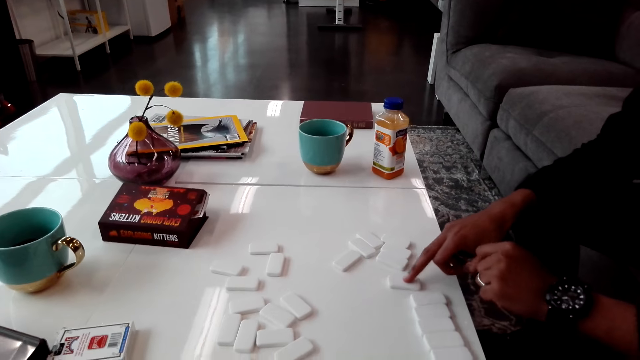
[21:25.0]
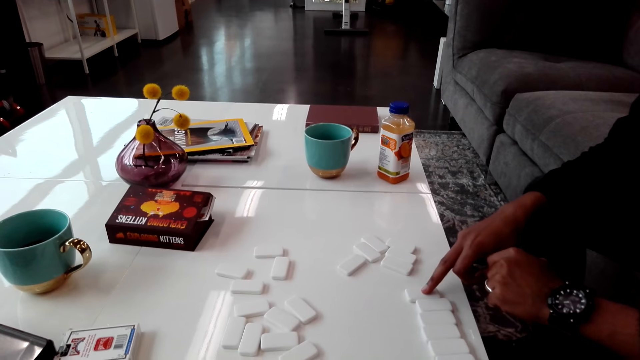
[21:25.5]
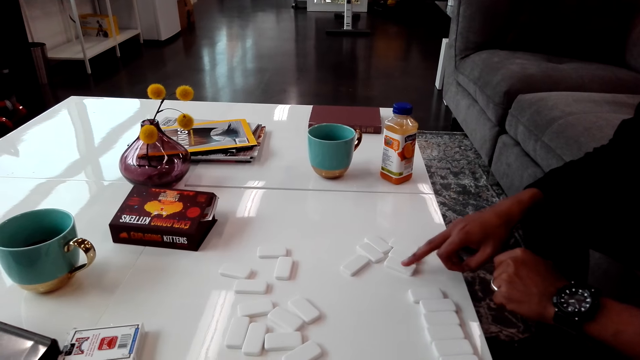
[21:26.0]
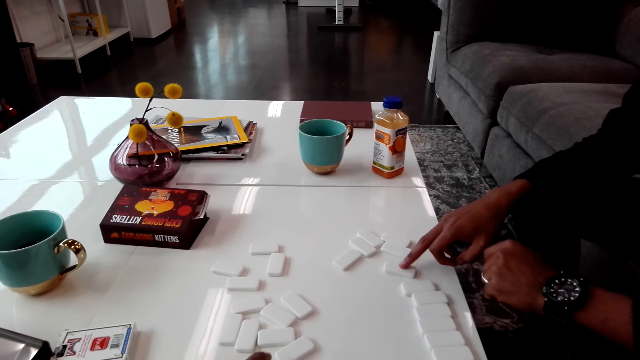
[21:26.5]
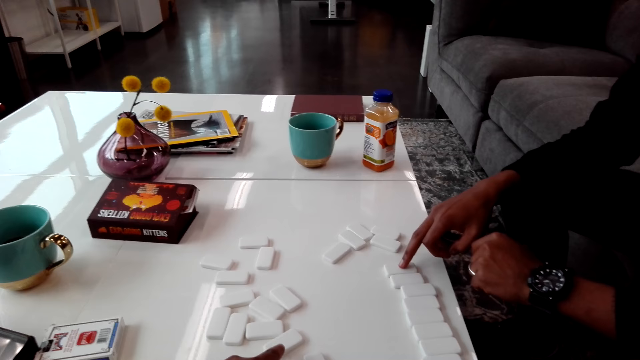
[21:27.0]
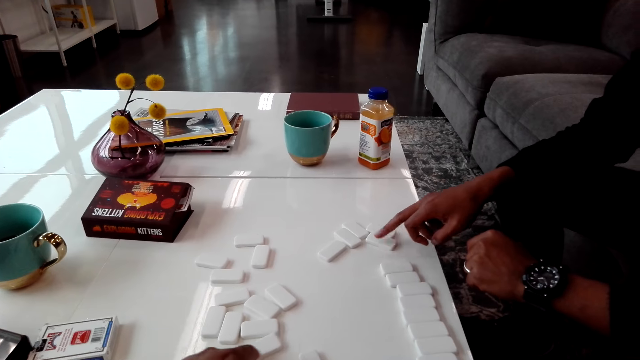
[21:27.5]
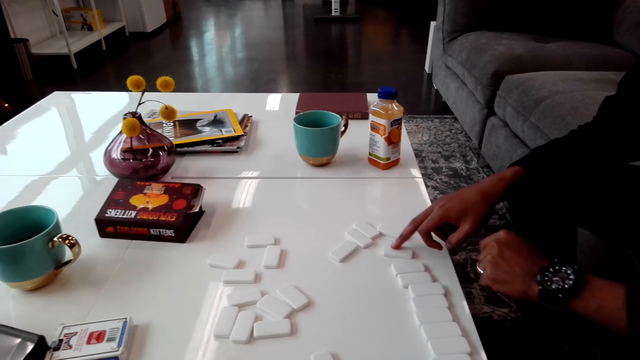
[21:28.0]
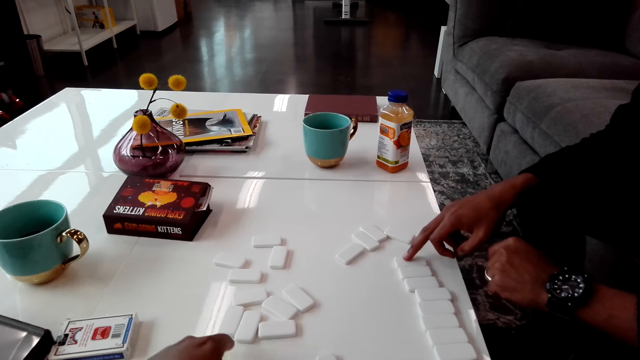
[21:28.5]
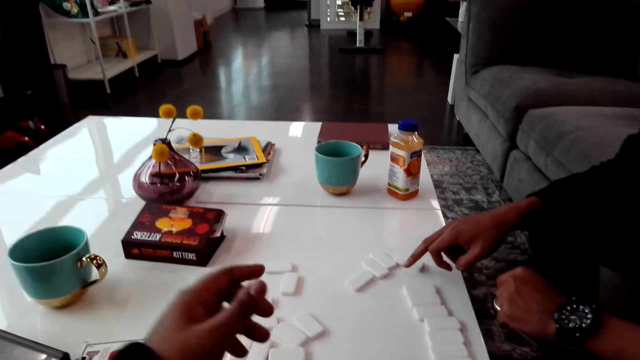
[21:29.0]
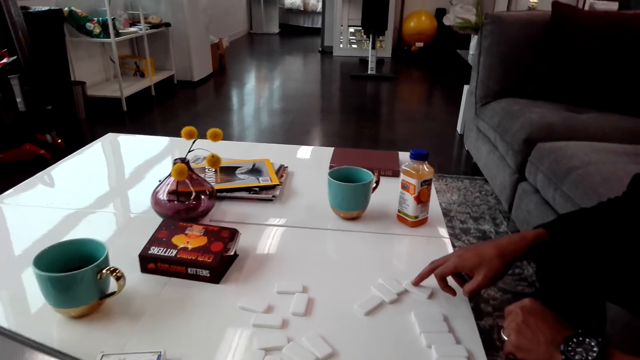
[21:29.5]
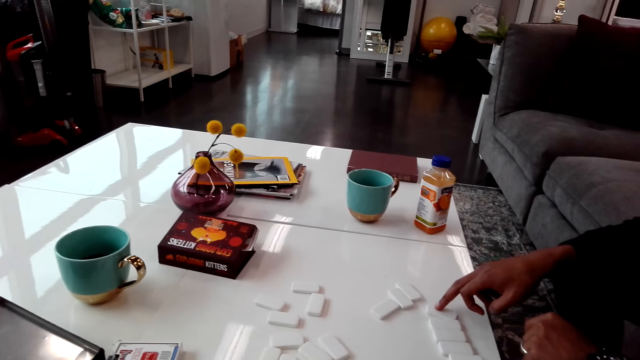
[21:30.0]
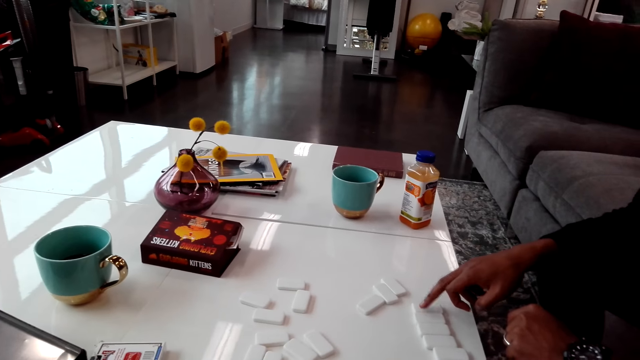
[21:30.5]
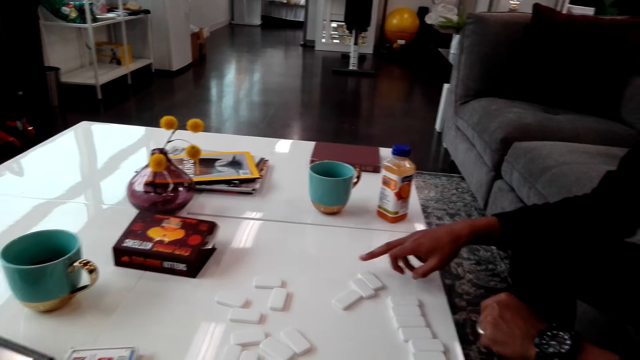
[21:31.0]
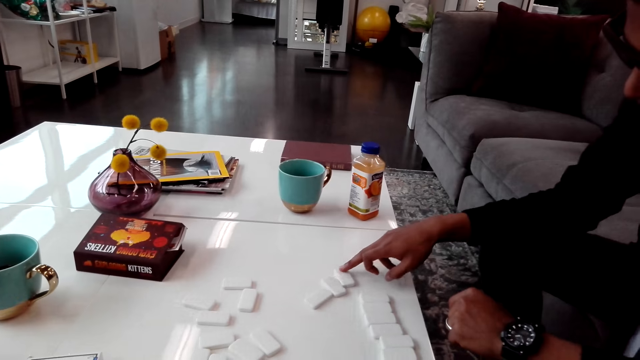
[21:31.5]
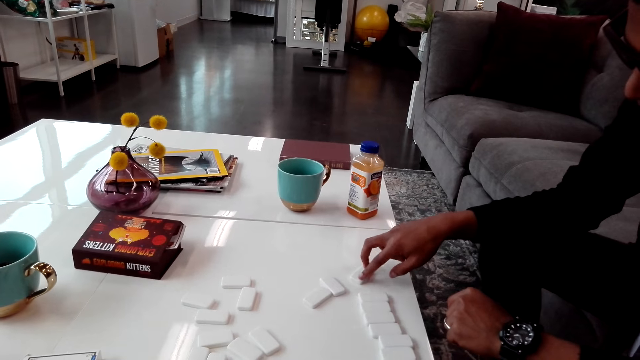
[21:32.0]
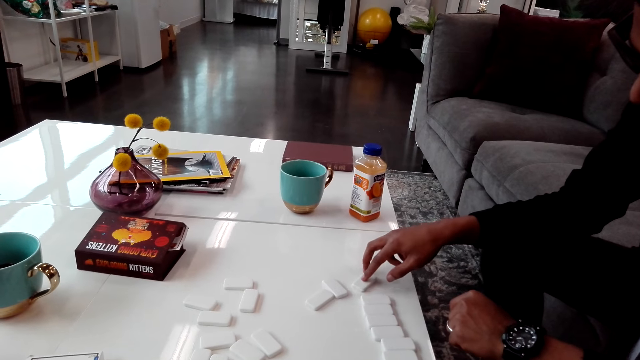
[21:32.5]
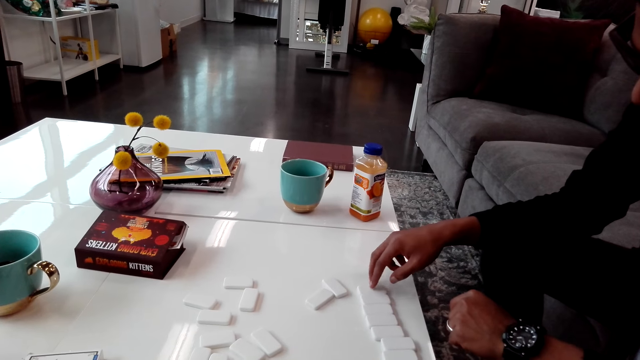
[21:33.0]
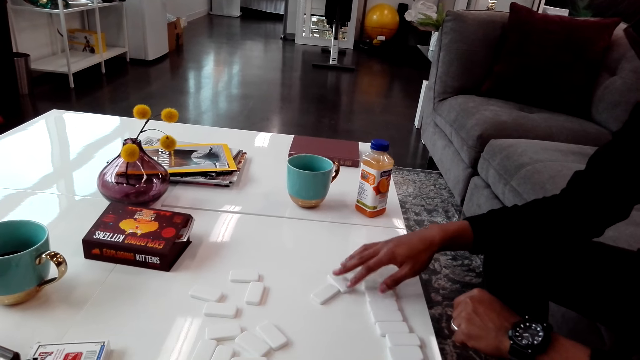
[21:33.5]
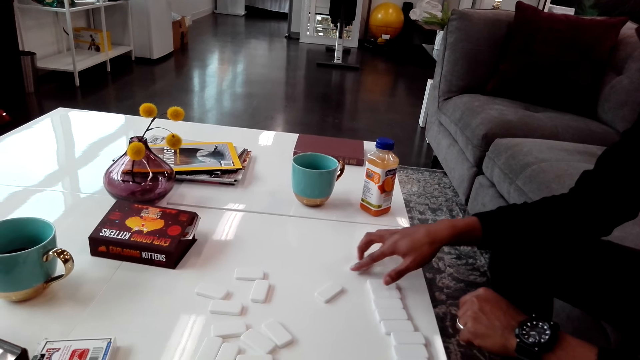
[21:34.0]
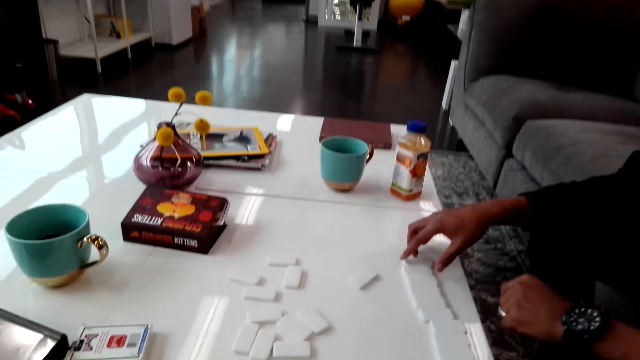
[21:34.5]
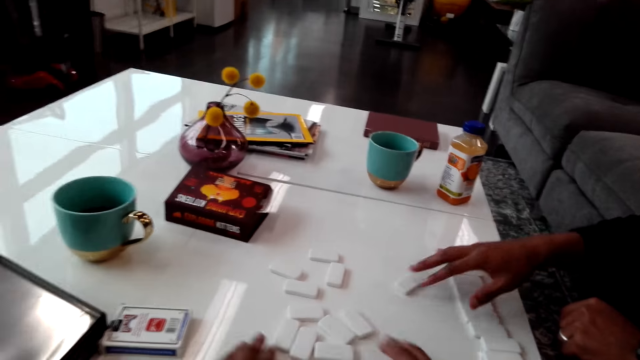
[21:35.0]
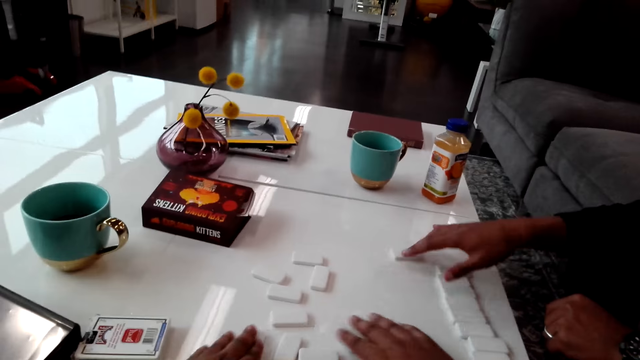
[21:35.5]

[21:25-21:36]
The man plays a dice game. The camera wearer moves the hand. The man moves the dominoes.

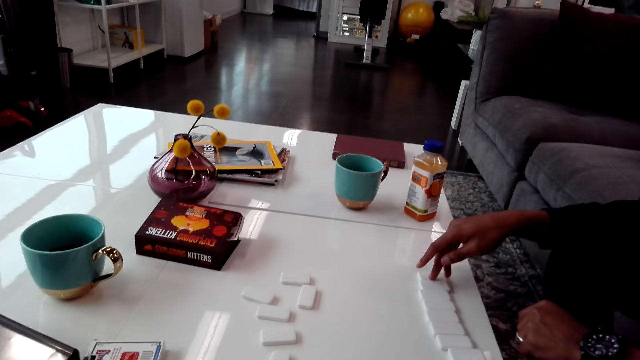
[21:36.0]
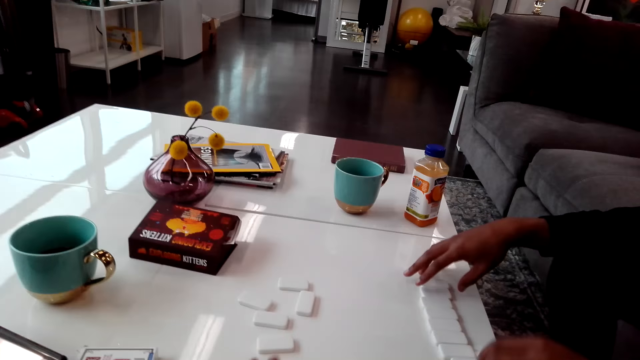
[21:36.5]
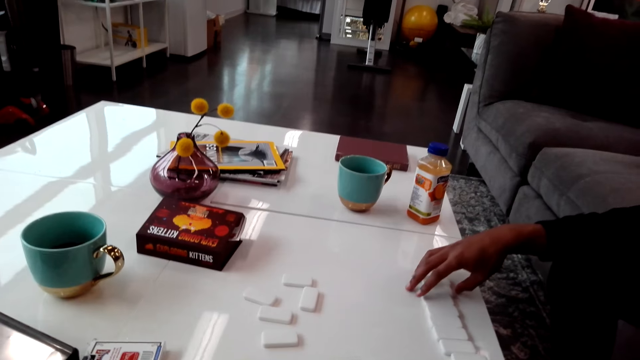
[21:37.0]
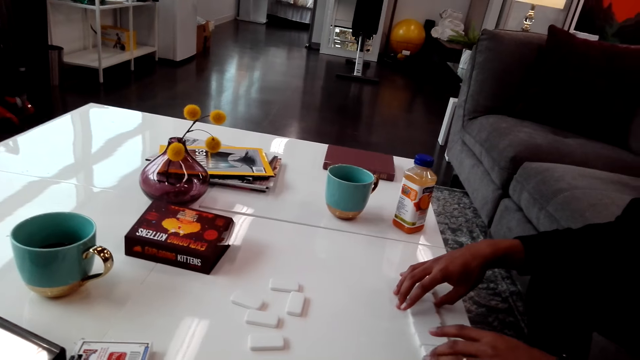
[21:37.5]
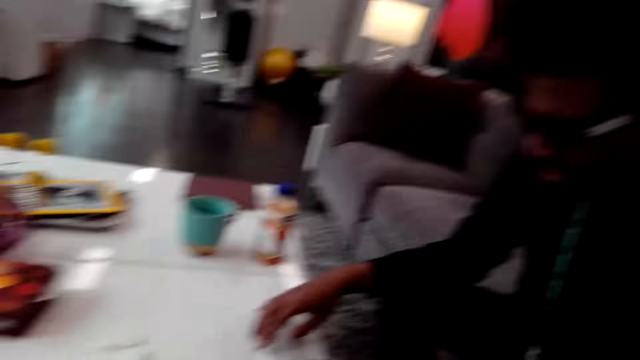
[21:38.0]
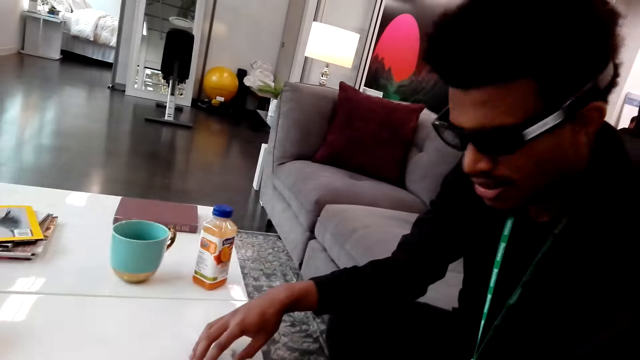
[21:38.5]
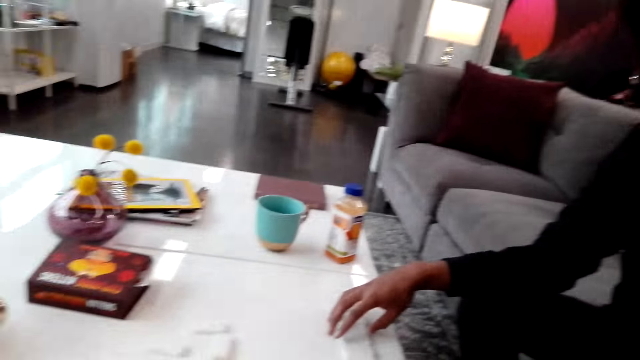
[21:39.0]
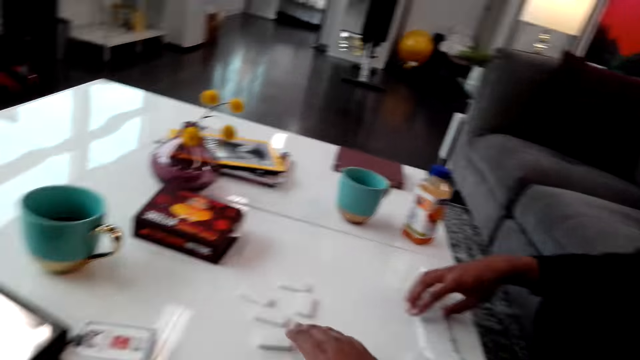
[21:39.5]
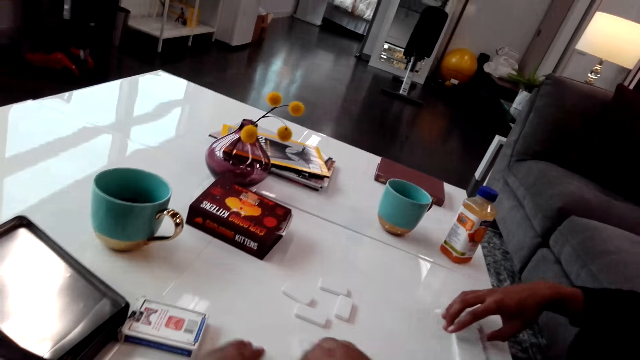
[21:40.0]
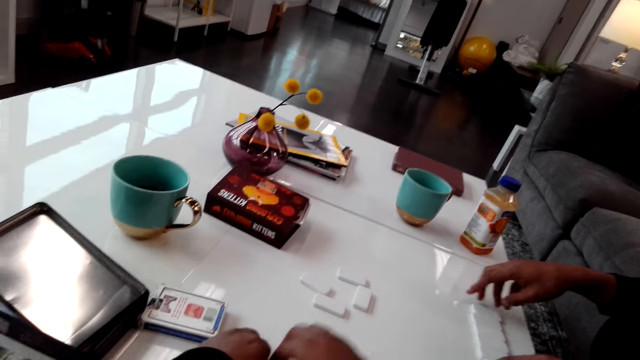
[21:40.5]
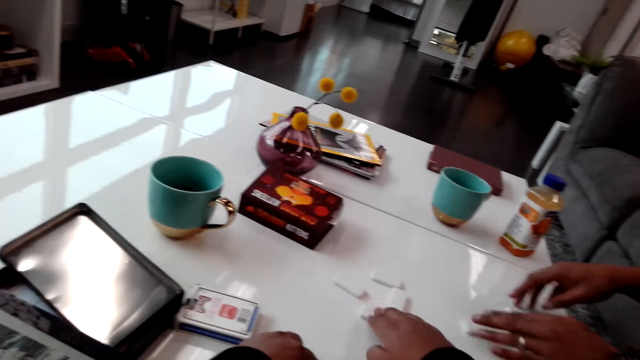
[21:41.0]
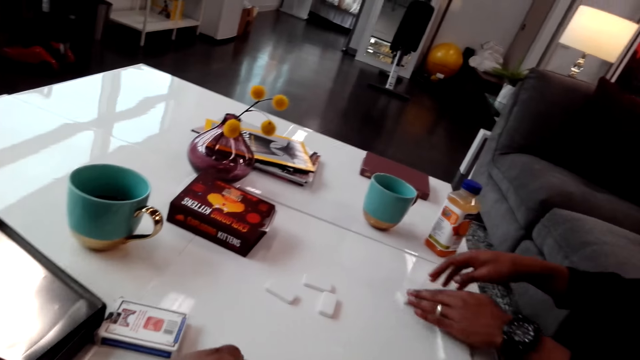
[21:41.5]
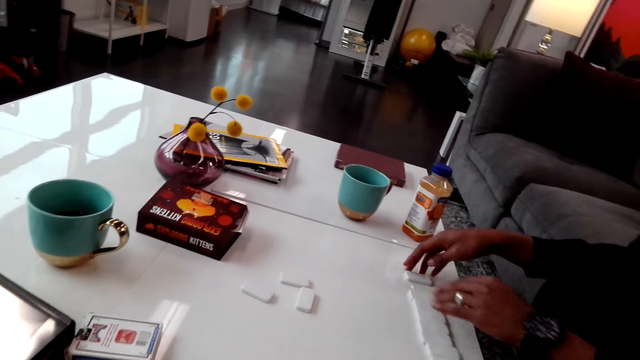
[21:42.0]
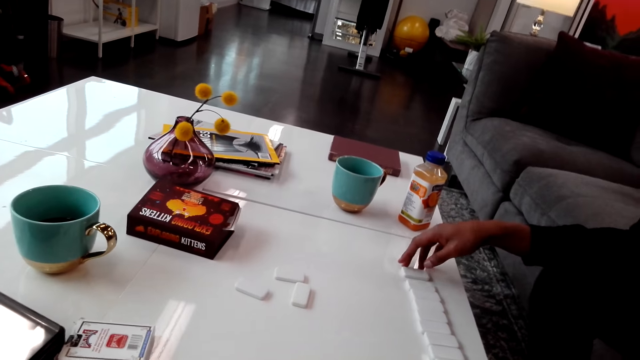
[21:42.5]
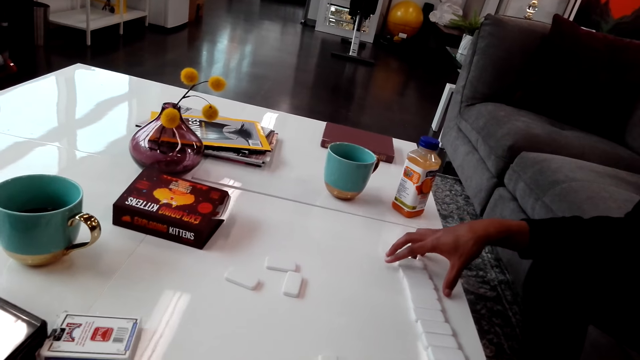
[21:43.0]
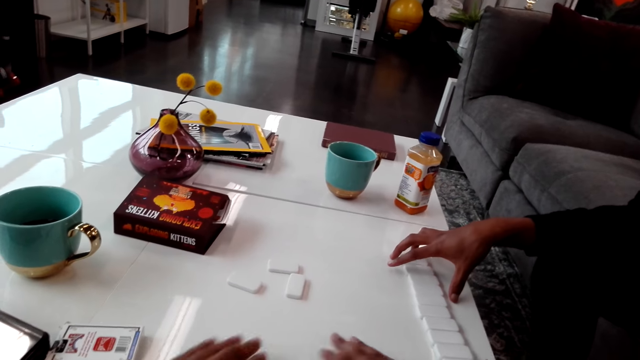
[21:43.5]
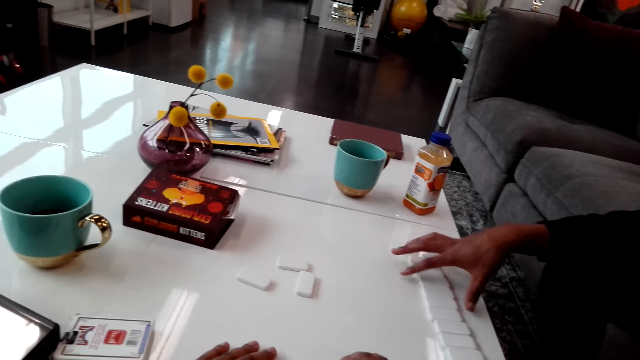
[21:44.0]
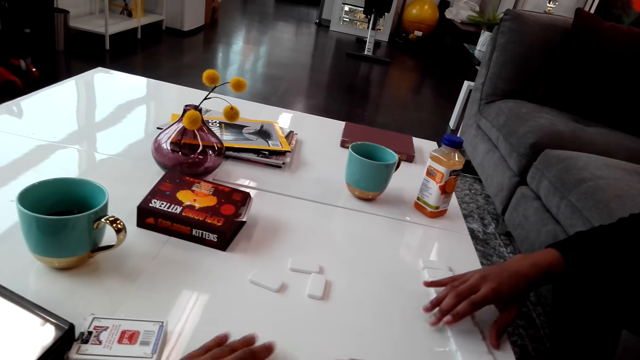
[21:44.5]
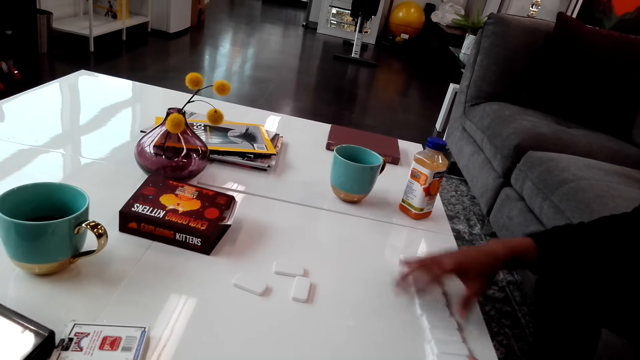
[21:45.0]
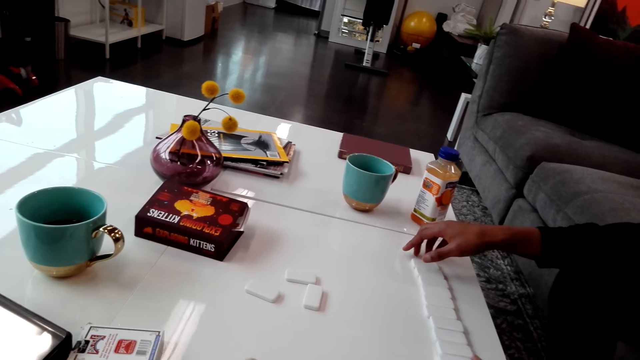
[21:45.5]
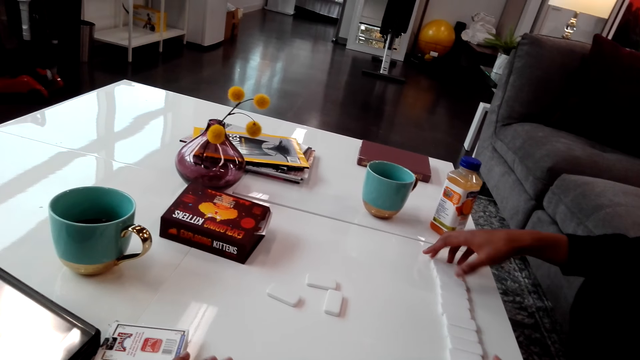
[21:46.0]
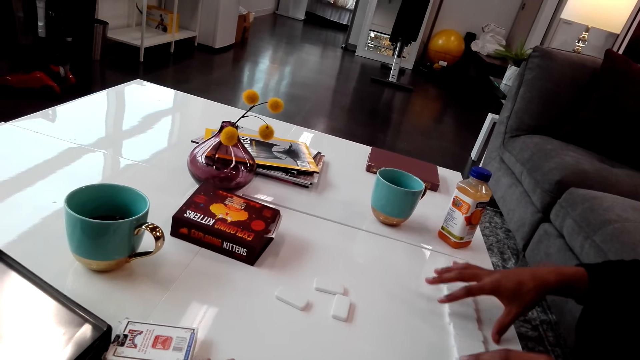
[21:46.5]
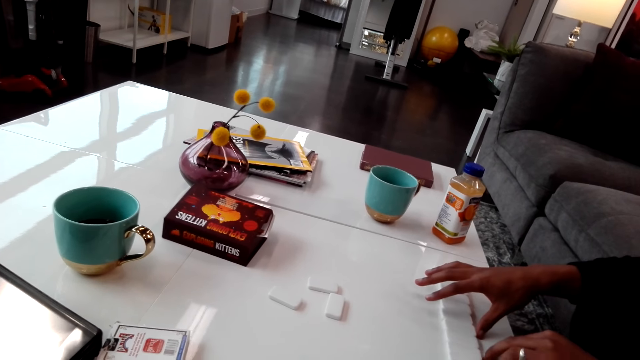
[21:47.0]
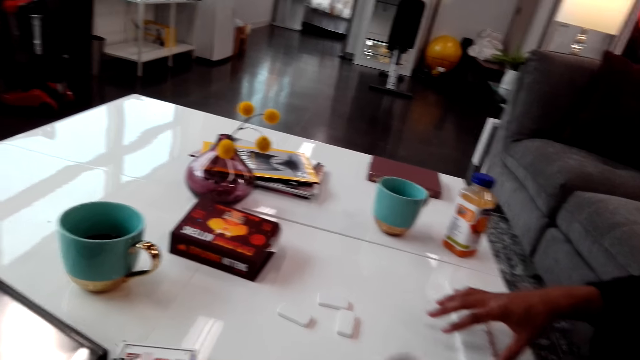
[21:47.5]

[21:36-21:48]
The camera wearer spreads the dominoes. The man talks. The camera wearer spreads the dominoes. They pick up a dice. The man arranges the dominoes.
